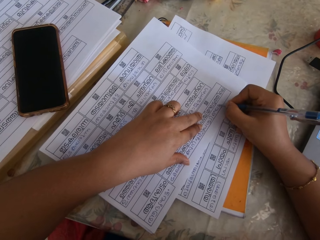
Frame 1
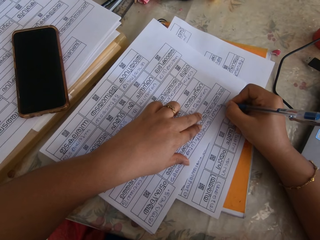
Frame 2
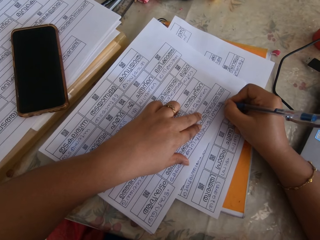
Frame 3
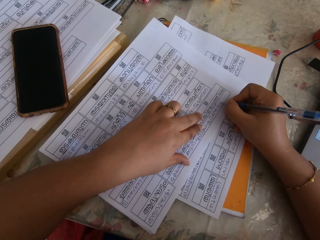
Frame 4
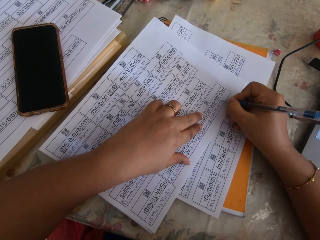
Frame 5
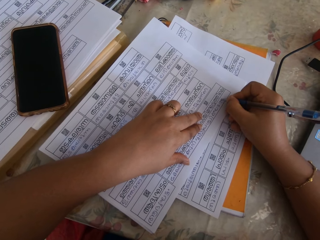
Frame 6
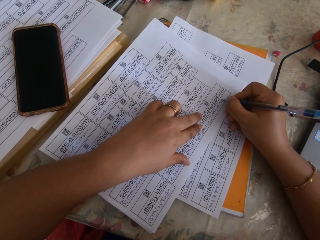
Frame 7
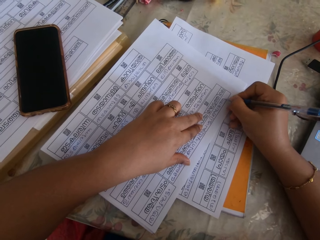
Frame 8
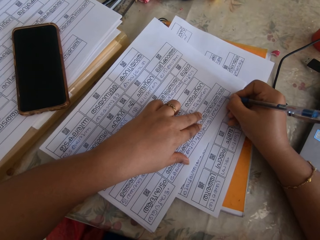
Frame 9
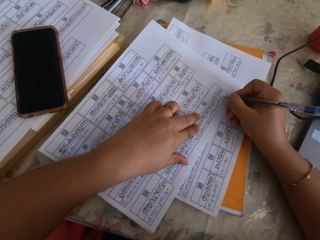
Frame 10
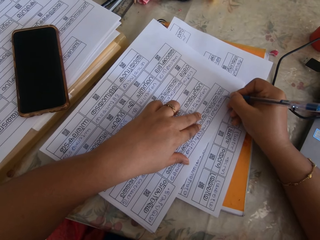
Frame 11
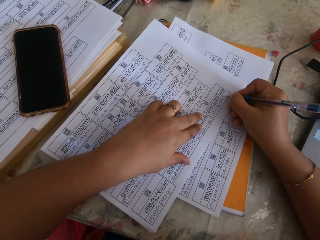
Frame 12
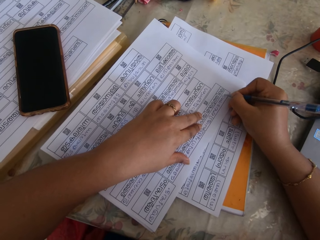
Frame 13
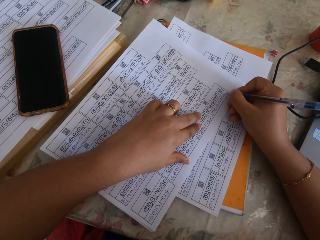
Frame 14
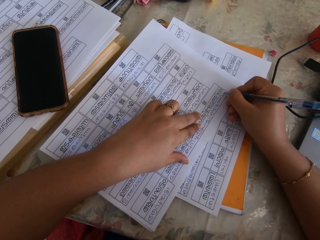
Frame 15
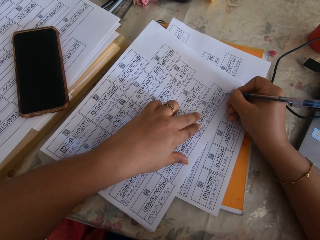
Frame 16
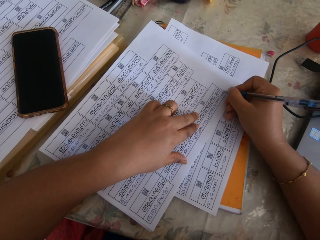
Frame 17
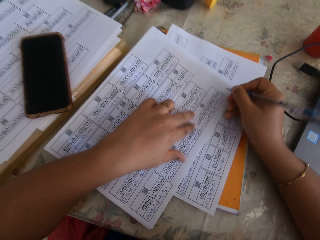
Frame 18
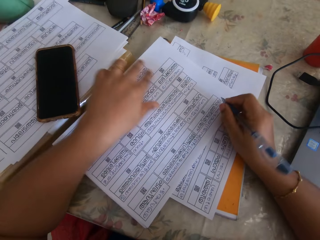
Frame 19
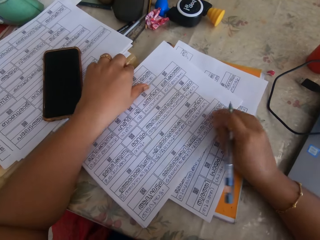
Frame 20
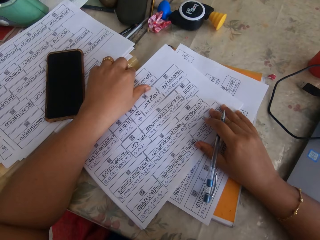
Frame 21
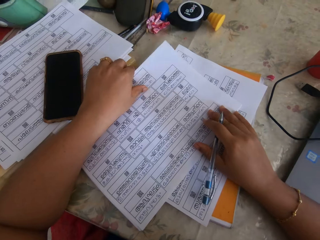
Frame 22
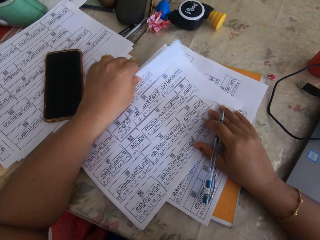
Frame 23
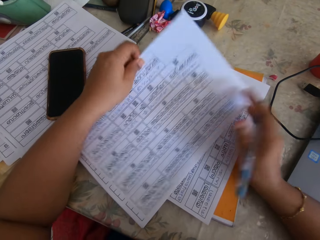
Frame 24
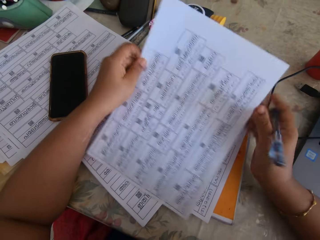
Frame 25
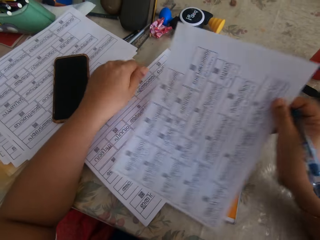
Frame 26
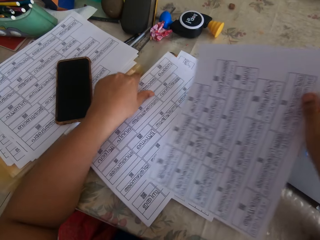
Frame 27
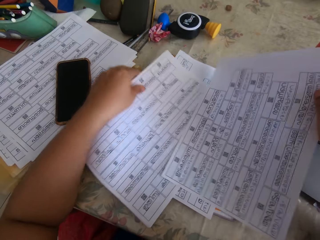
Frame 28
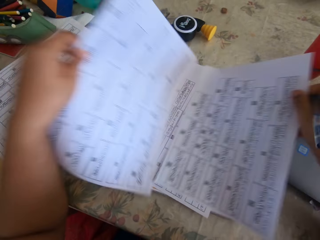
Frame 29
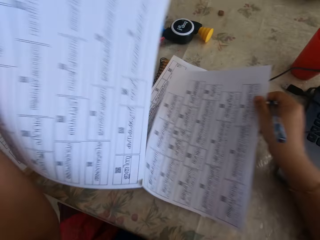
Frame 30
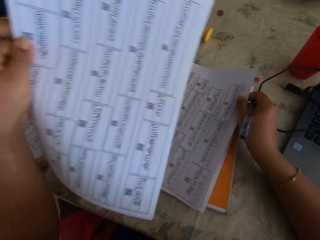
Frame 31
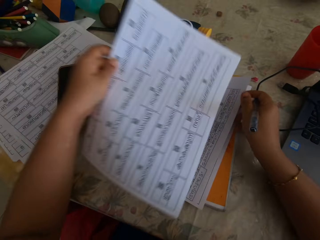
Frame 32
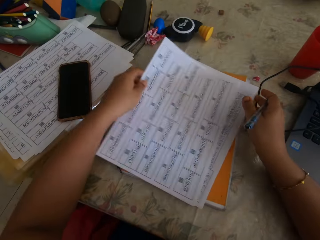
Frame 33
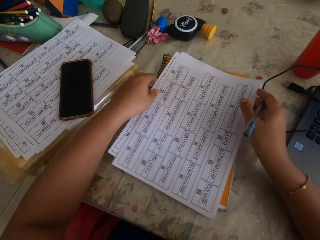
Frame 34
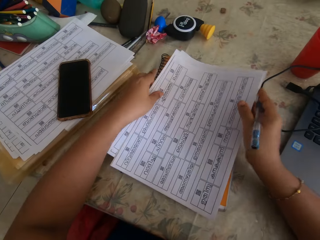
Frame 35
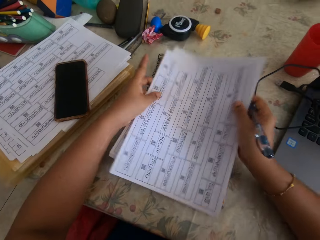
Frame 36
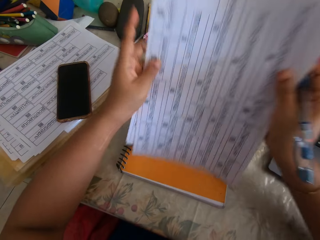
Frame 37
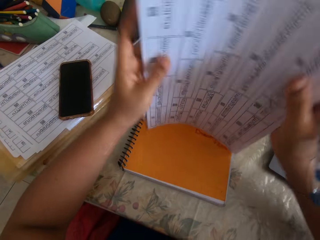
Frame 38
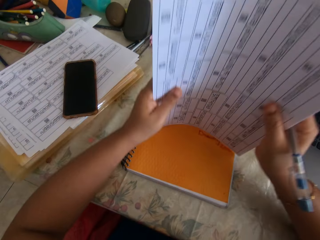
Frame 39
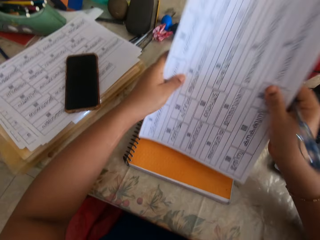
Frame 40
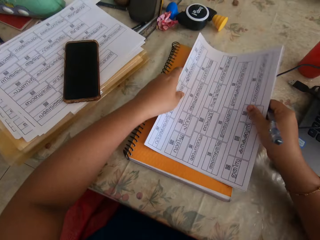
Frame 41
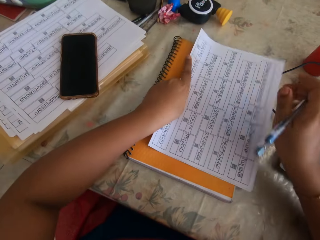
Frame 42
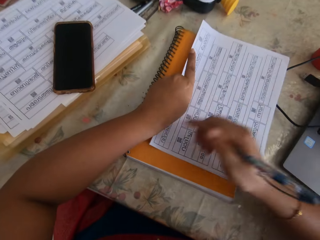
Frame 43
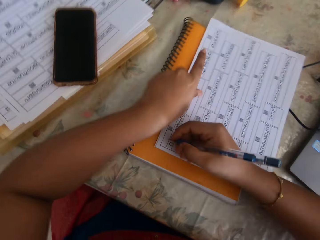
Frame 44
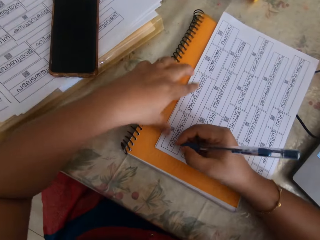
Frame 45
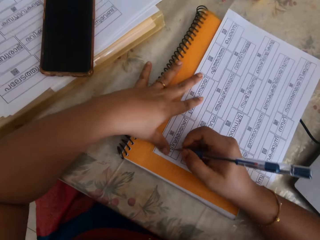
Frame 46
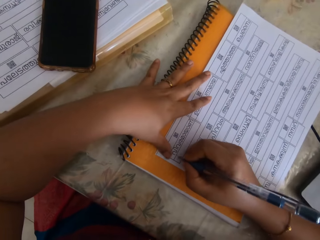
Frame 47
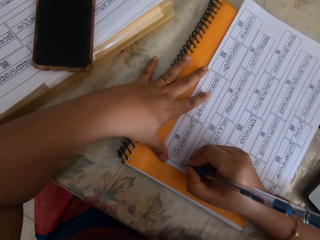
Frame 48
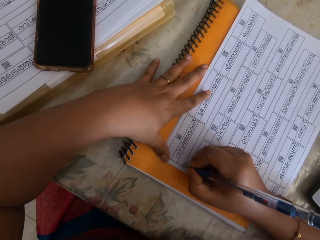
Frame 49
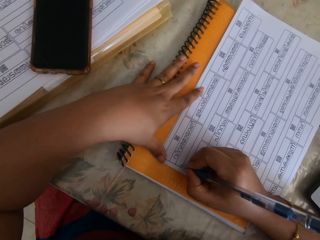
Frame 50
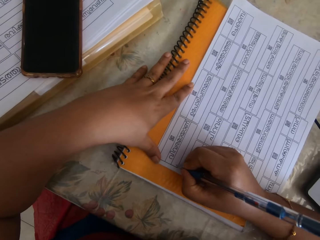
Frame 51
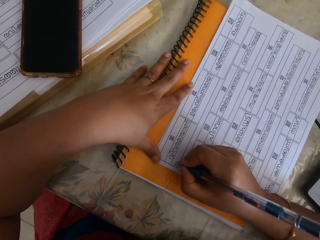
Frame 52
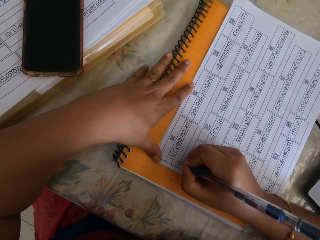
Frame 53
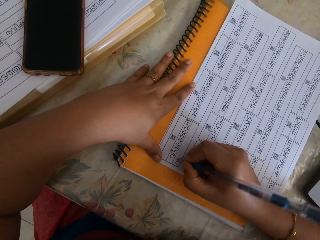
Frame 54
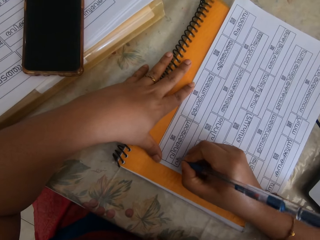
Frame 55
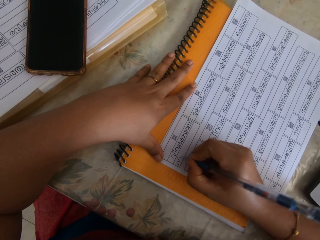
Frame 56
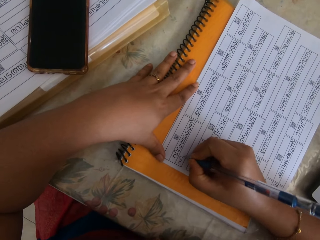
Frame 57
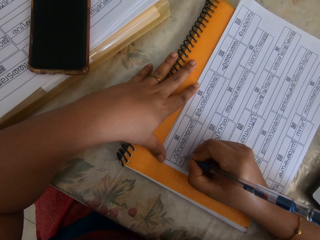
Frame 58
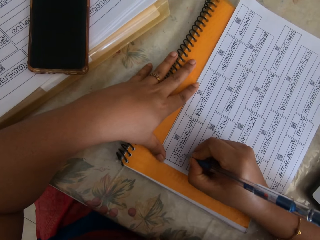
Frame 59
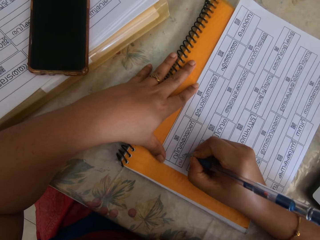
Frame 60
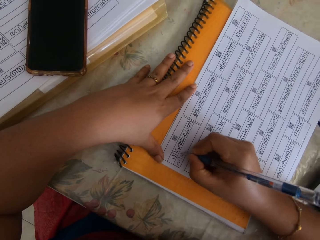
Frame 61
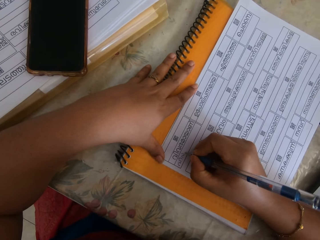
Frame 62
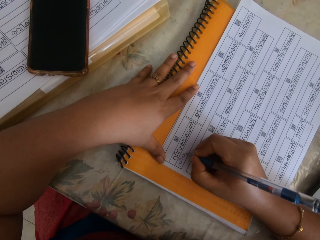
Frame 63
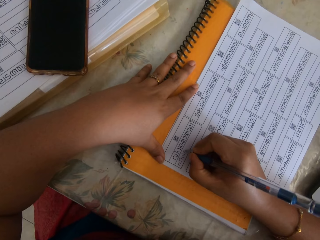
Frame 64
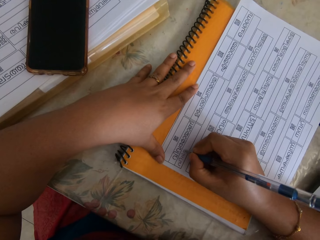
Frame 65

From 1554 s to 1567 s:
The camera wearer shuffles the papers with her hands. She picks up the papers from the table with her hands. She aligns the sheets of paper on the table. She hits the papers in her hands on the table. She places the papers in her hands on the table. She writes on a paper on the papers with the pen in her right hand.

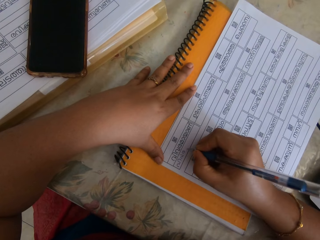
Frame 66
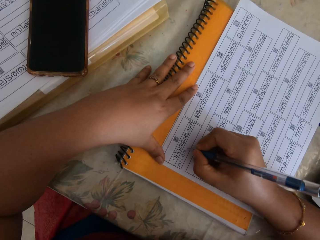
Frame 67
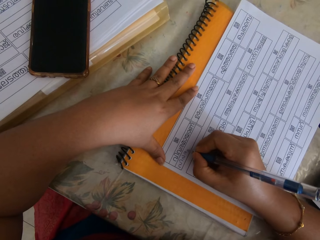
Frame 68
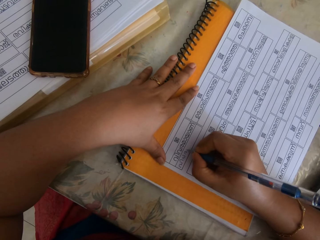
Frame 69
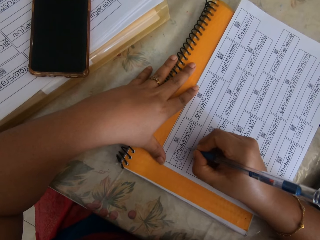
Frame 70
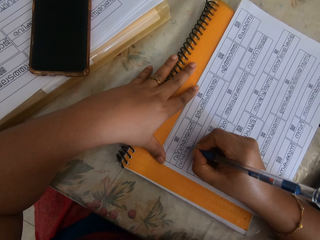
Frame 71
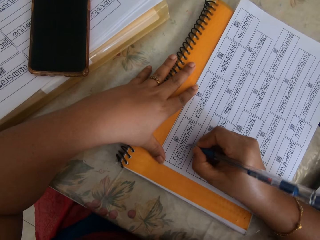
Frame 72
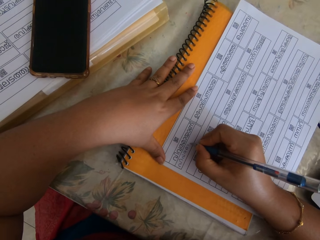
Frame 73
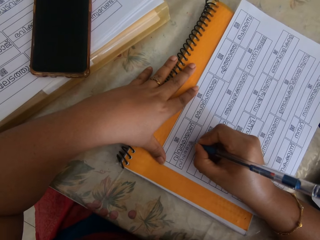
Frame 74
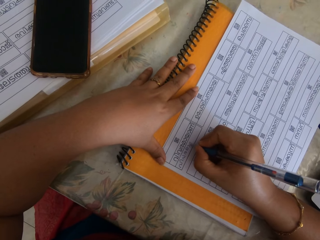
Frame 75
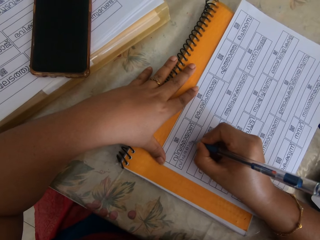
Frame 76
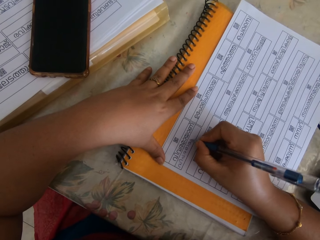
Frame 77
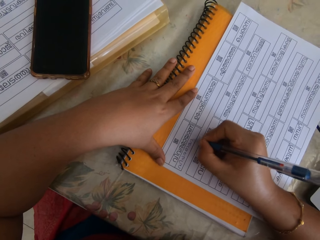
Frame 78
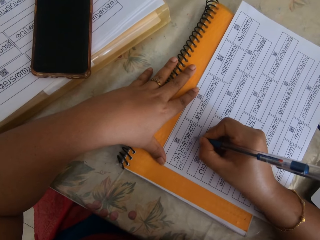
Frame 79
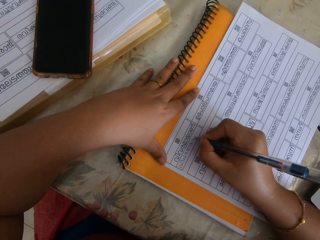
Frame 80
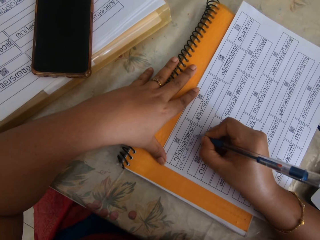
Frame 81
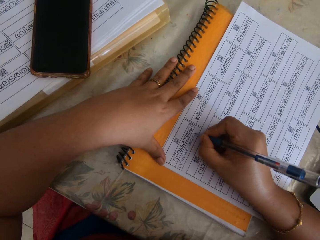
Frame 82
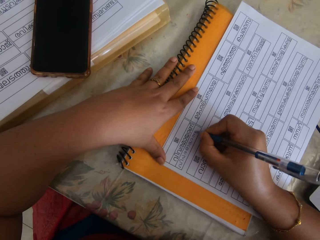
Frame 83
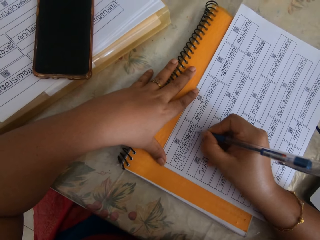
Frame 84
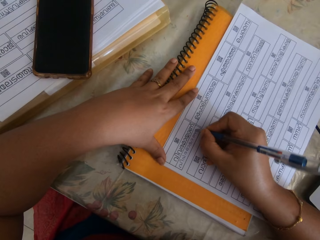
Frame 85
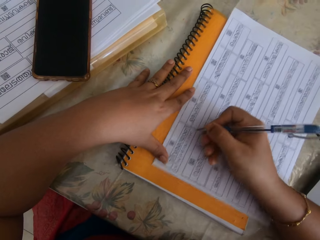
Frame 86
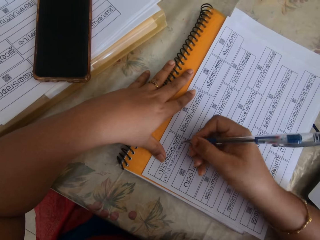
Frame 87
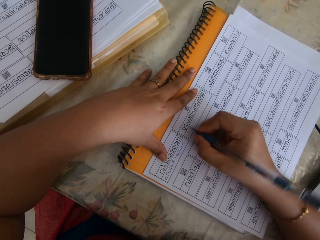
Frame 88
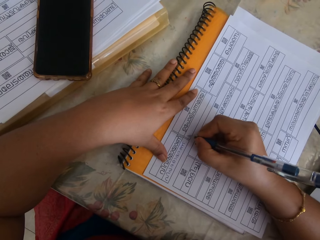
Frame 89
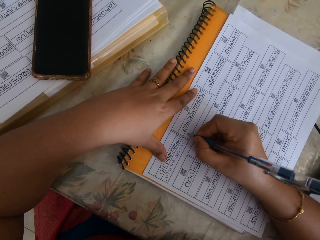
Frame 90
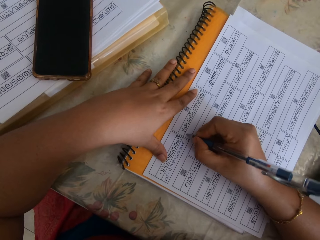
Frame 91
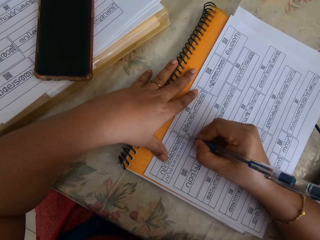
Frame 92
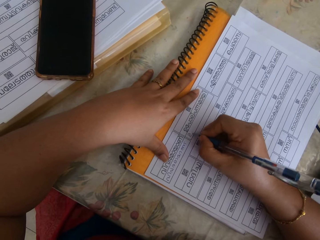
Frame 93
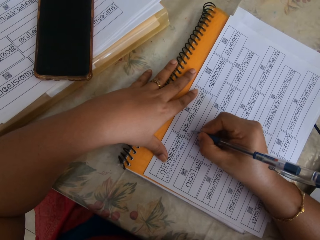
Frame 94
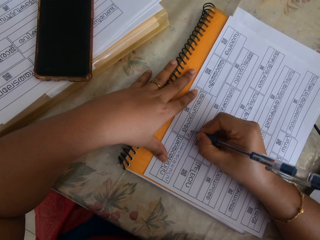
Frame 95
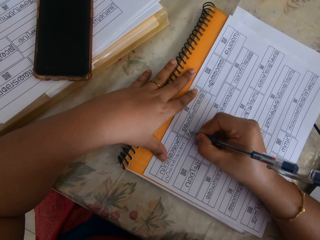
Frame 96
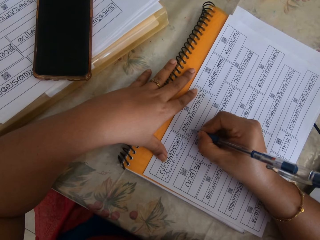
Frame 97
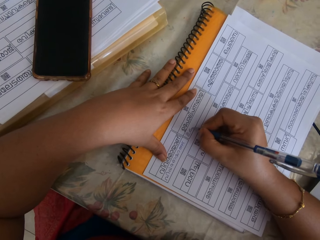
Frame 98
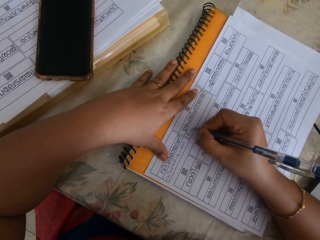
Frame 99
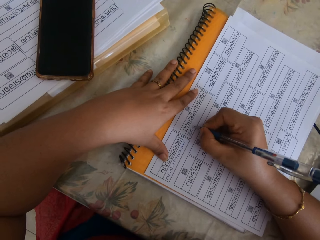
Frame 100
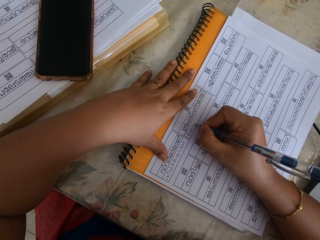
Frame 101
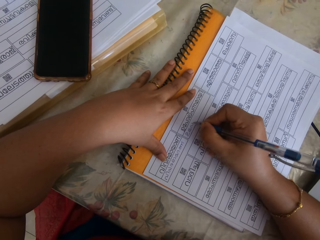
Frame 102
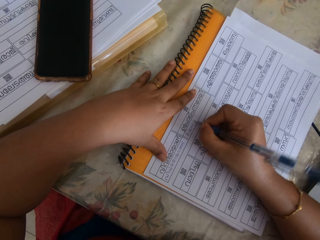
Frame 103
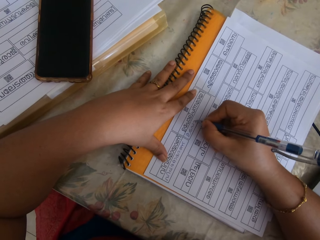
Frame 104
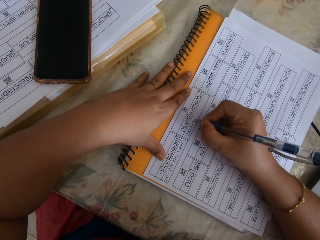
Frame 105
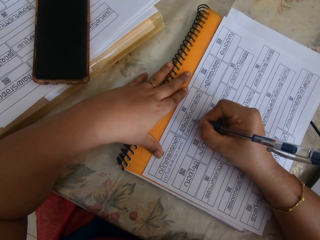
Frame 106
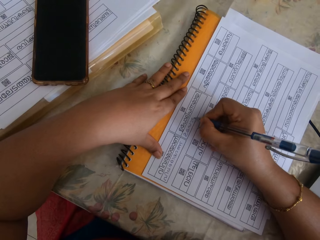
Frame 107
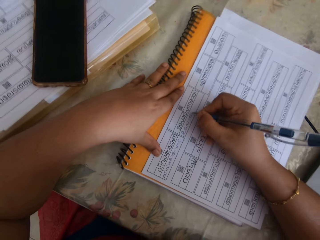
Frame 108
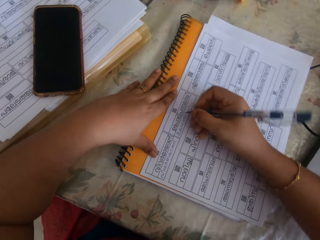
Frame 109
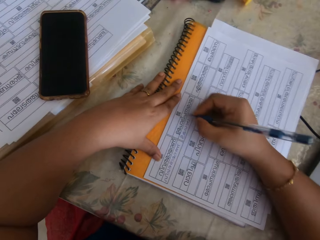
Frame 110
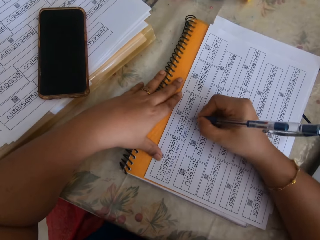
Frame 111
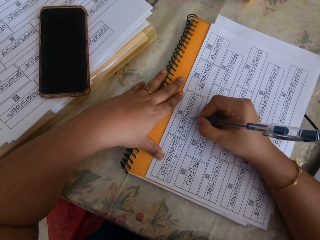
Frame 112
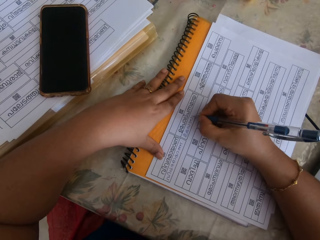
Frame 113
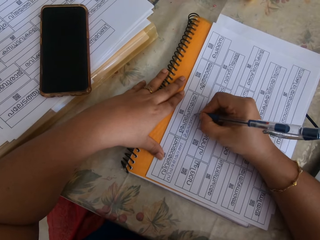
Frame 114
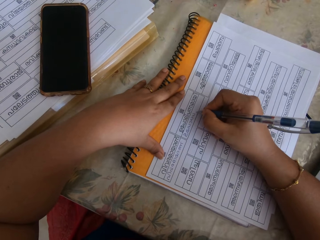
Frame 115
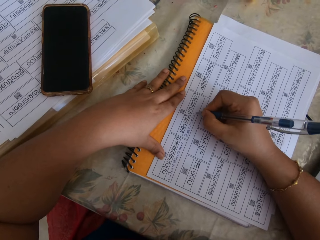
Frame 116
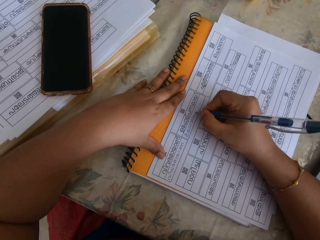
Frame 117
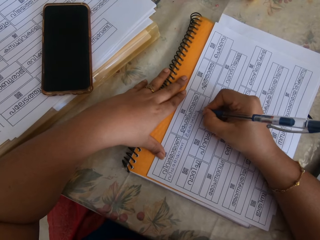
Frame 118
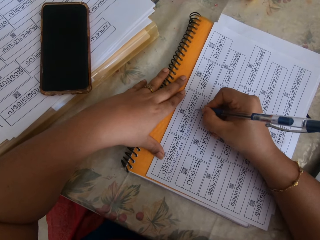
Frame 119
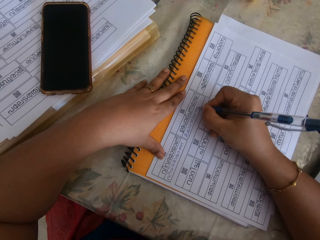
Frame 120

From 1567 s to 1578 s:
The camera wearer adjusts the sheet of paper.
